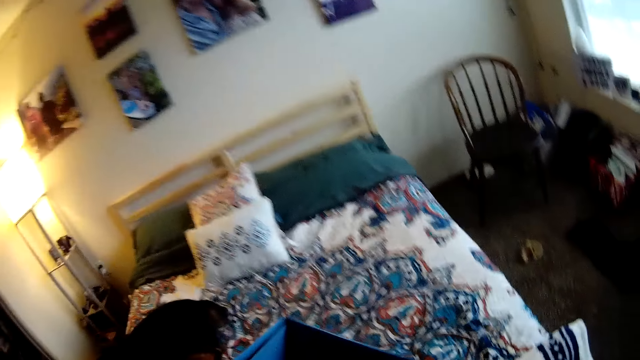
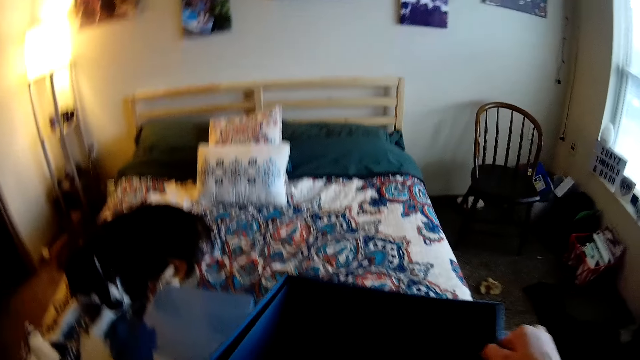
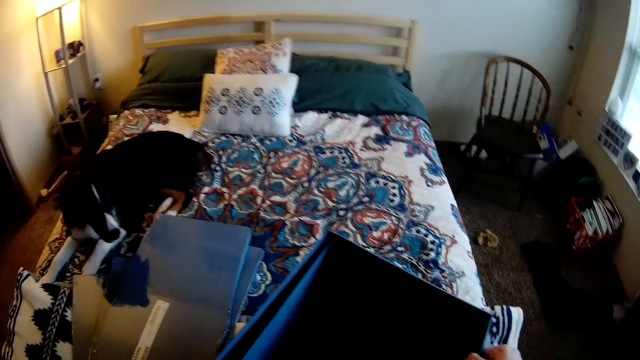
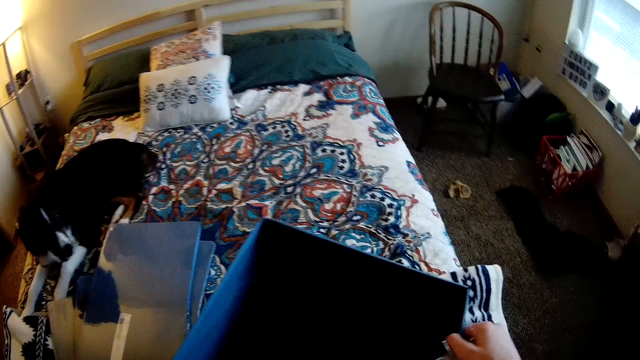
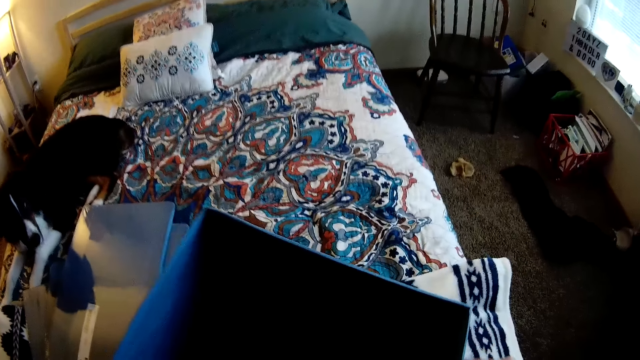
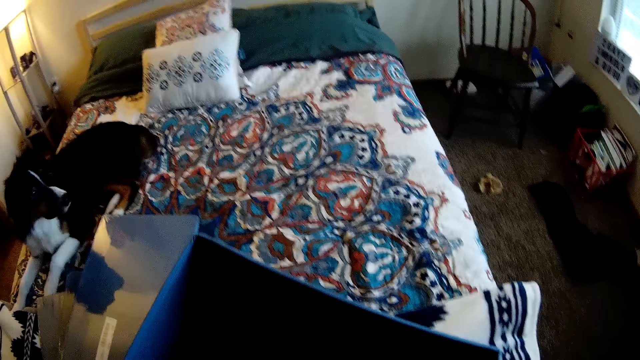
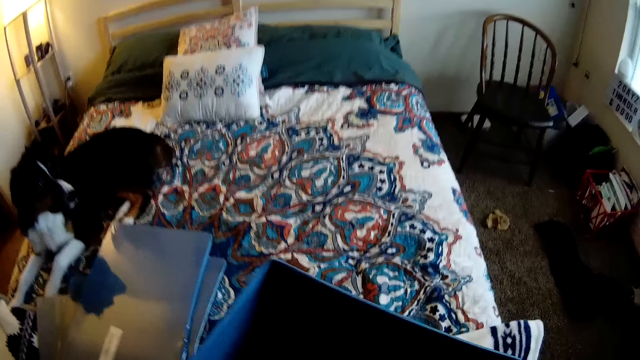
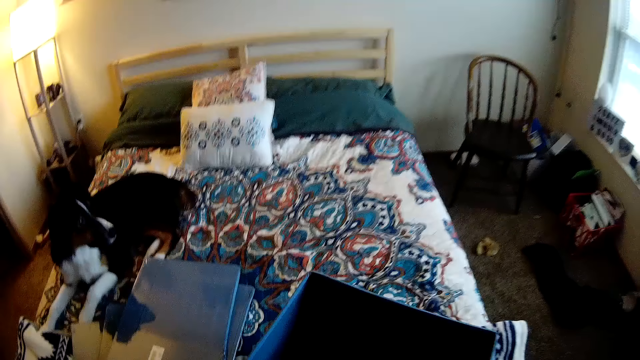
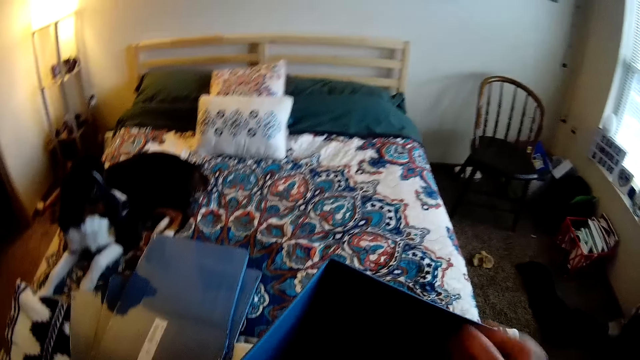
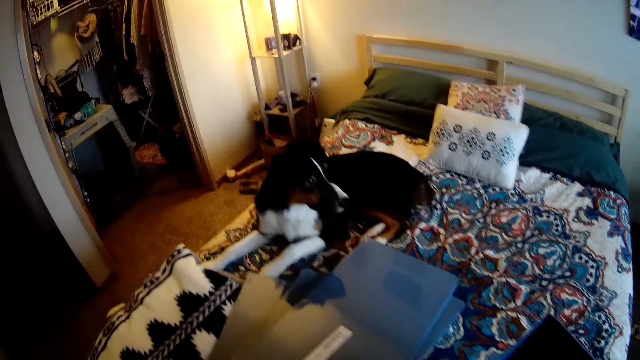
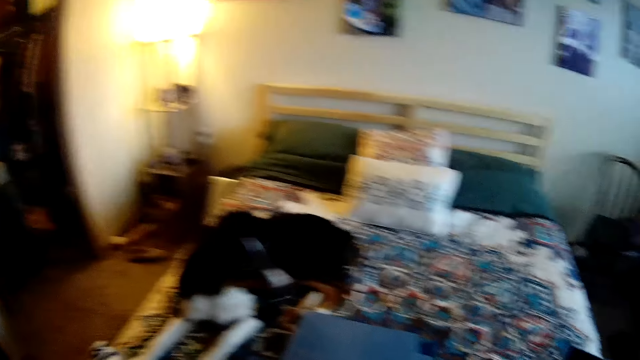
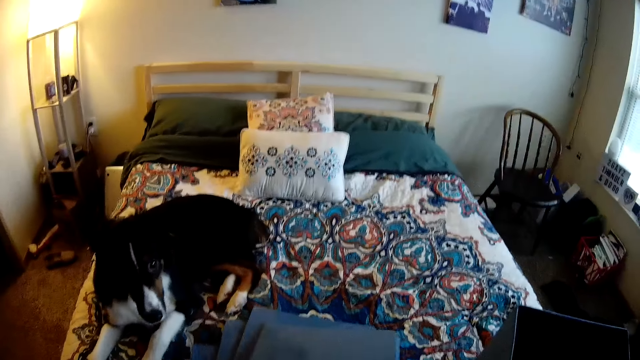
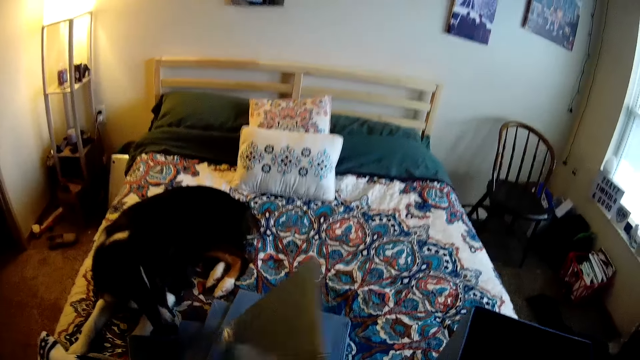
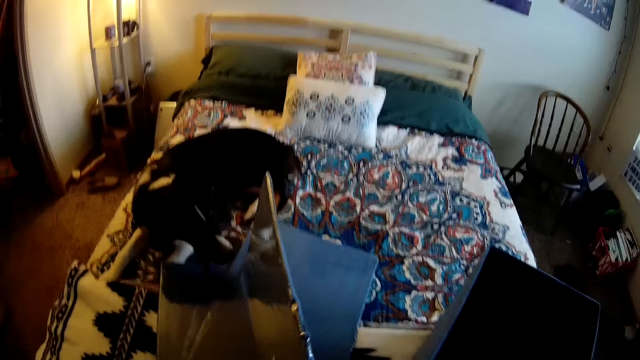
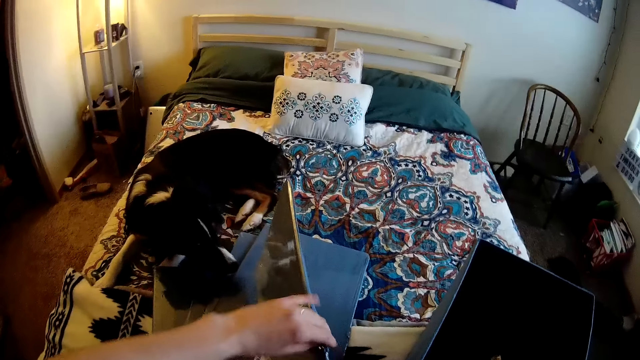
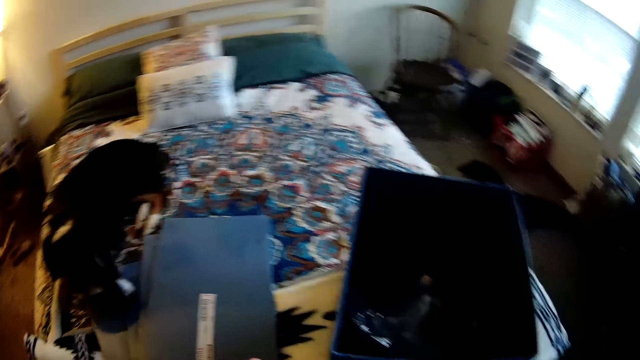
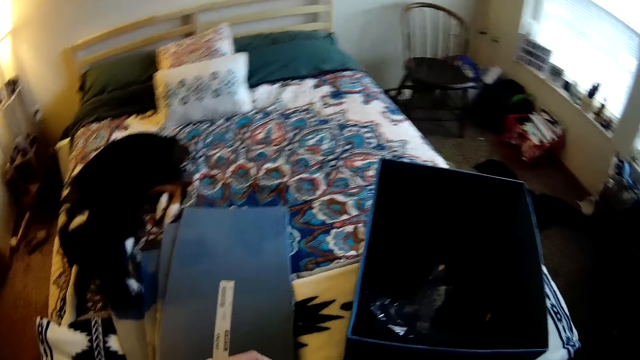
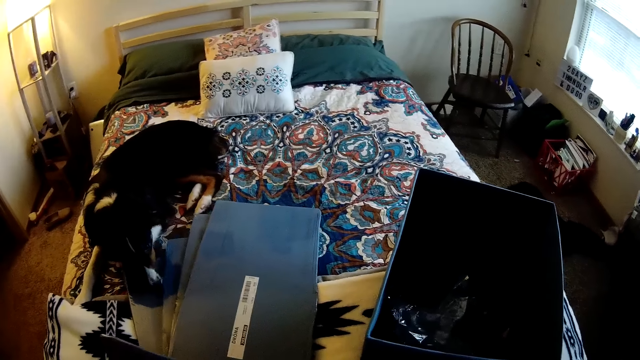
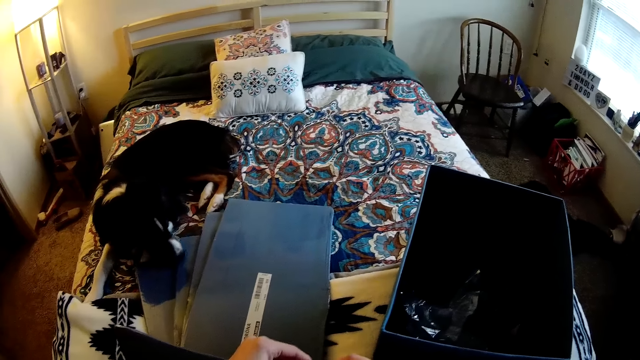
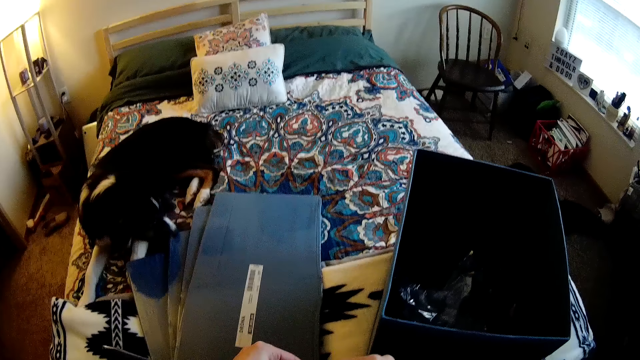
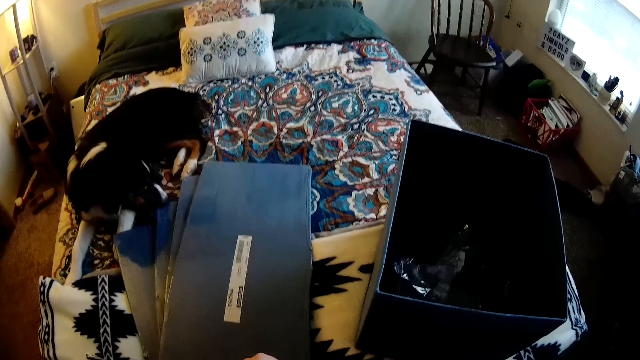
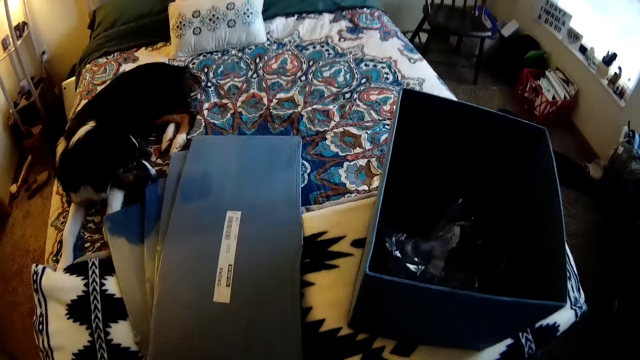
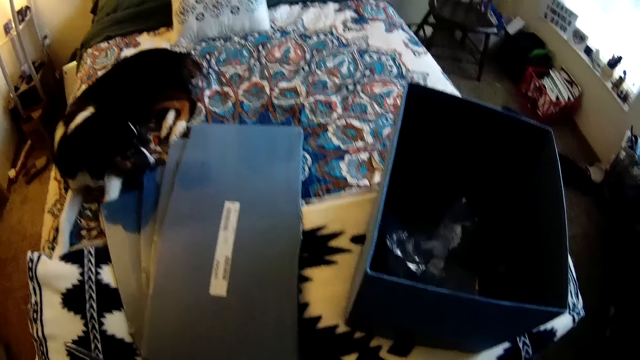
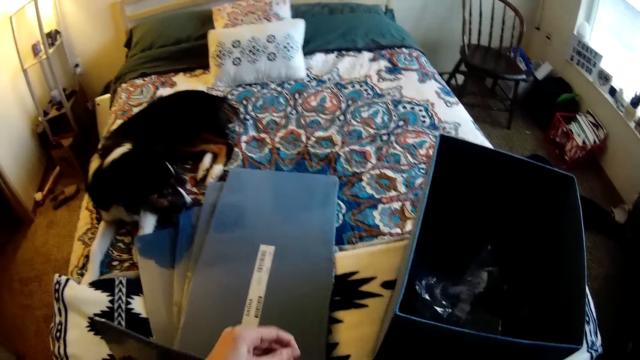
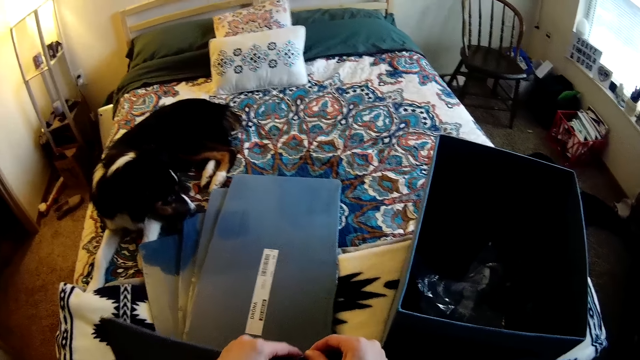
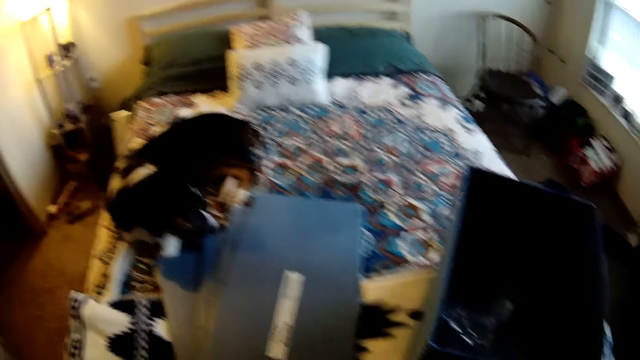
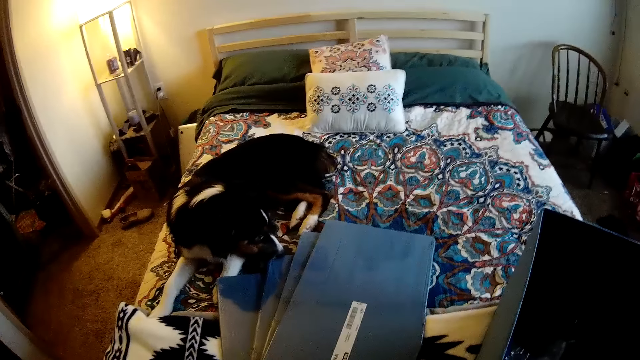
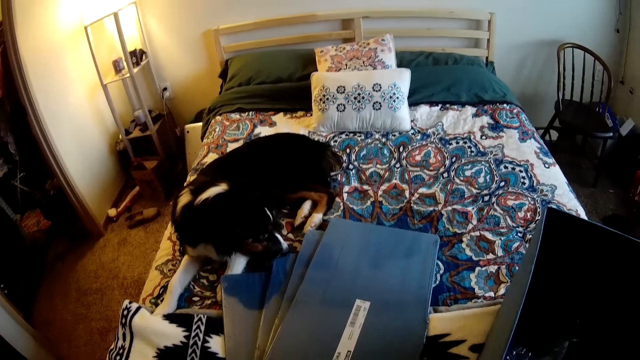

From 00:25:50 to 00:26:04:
The camera wearer unfolds the box. They put the wrapping paper in the box. They zip the base of the box. They pick up the sealed box. They remove the wrapping paper.

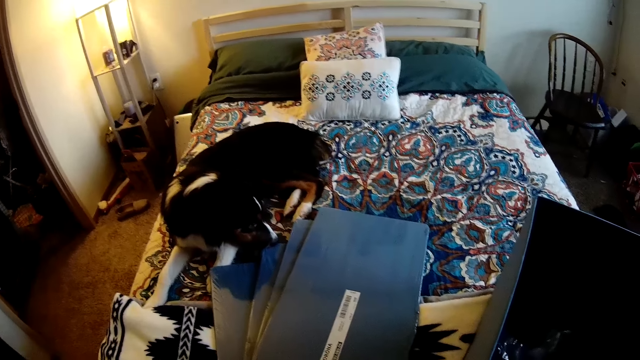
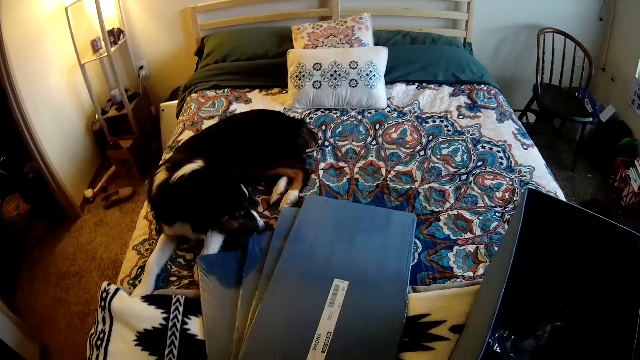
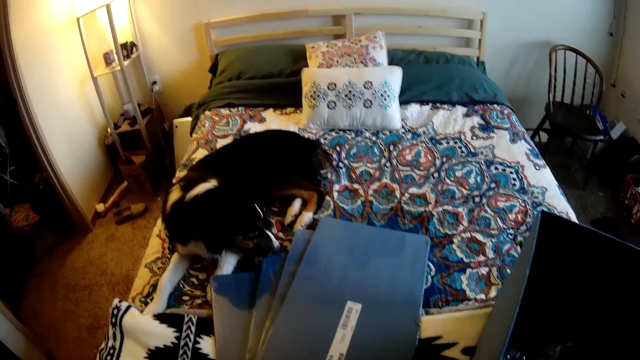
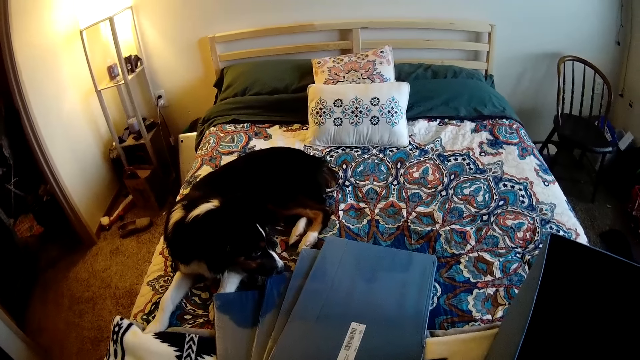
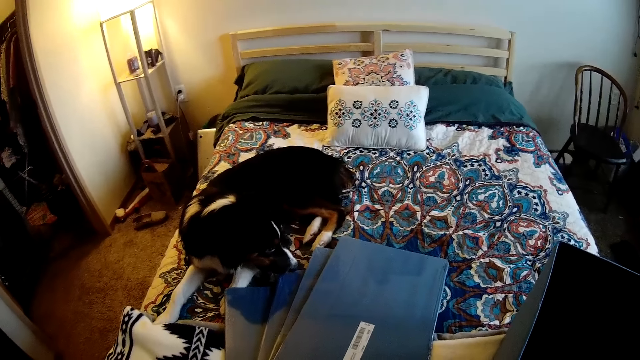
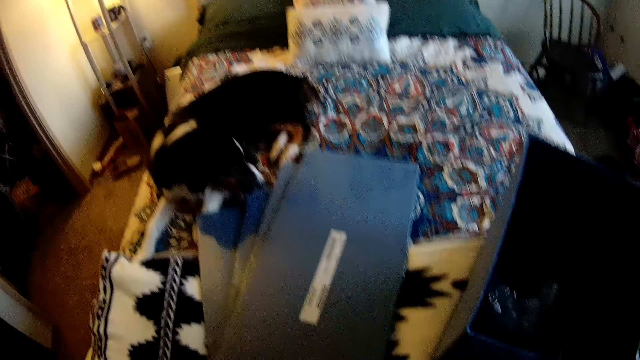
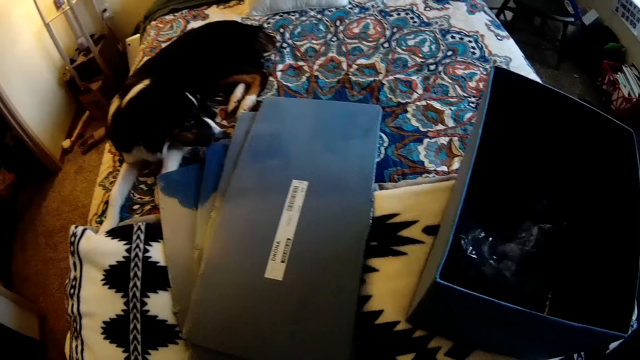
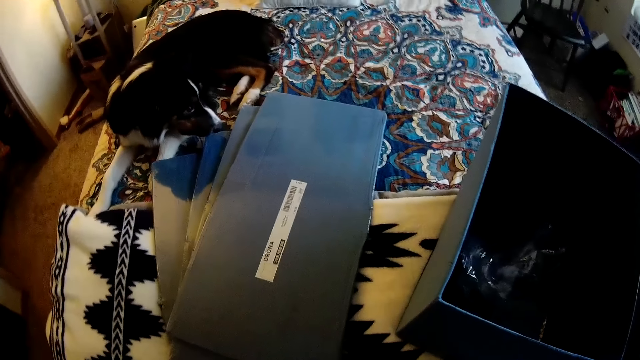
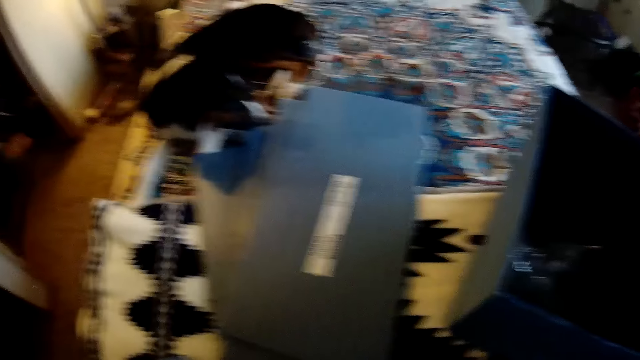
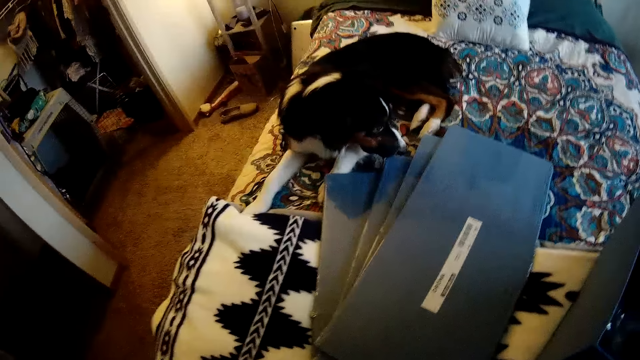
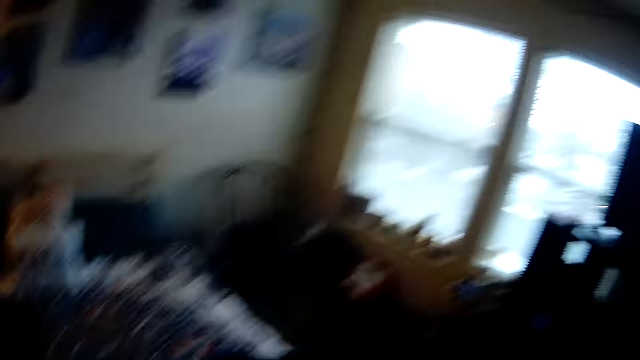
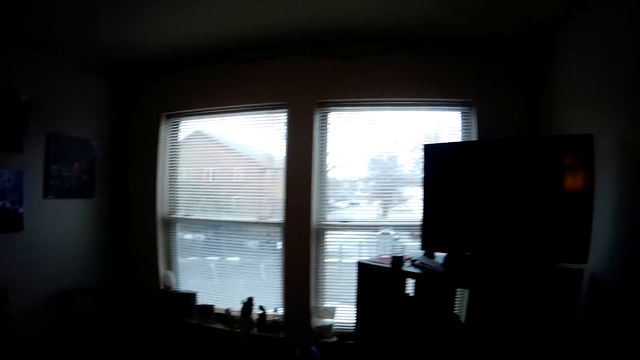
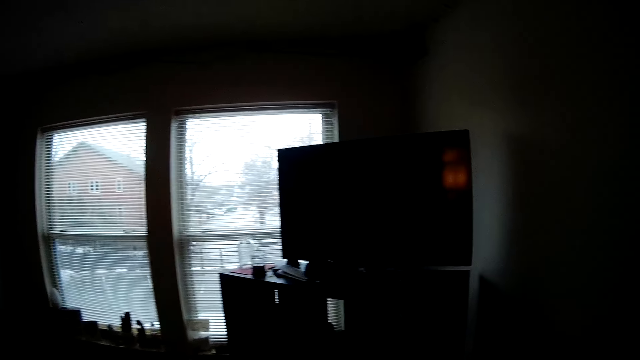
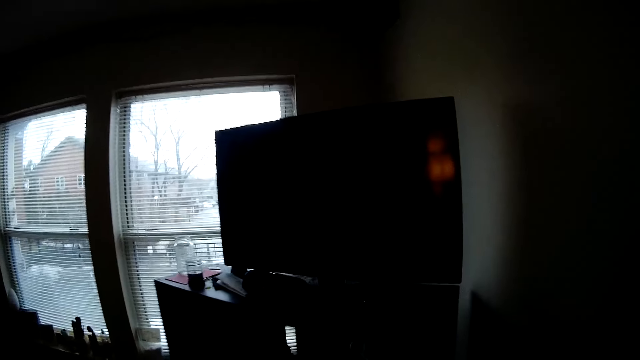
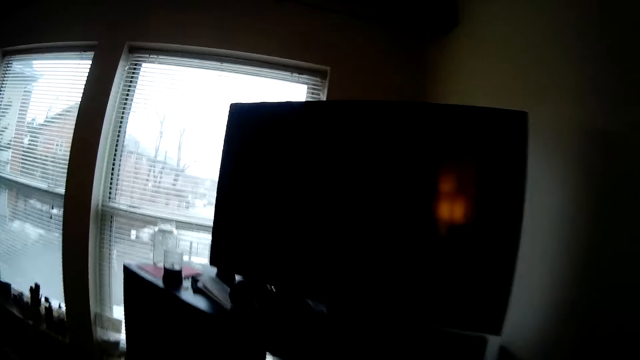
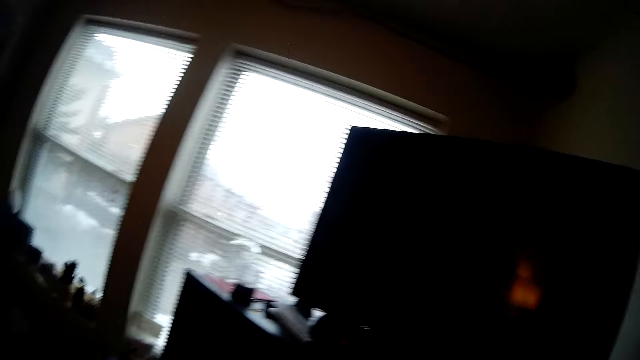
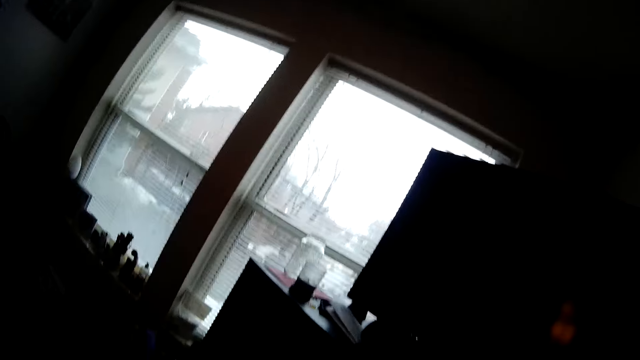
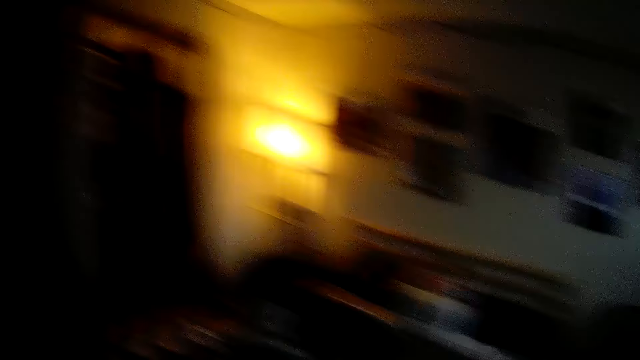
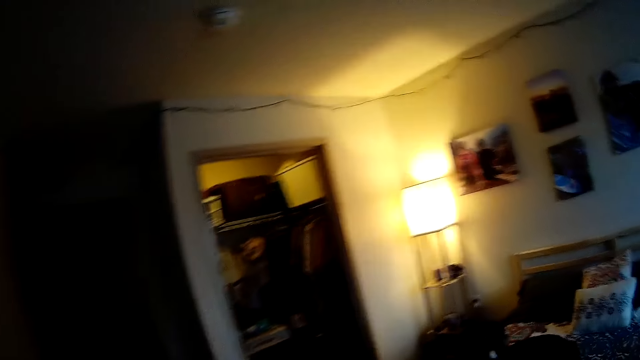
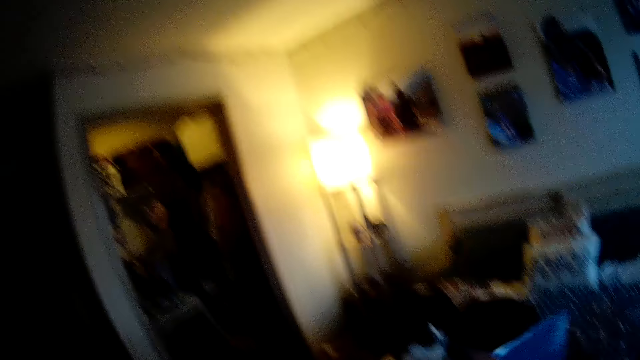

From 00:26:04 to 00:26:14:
The camera wearer walks to the television stand. They remove a seal on the box. They turn around the room.
